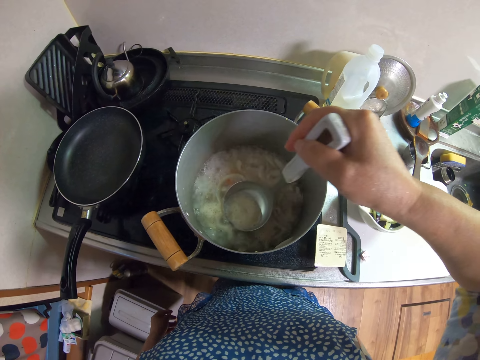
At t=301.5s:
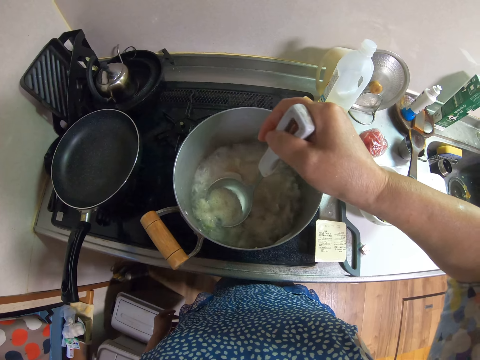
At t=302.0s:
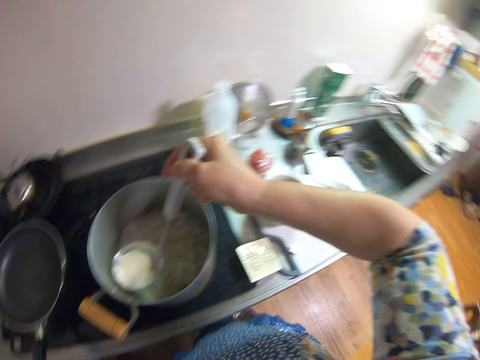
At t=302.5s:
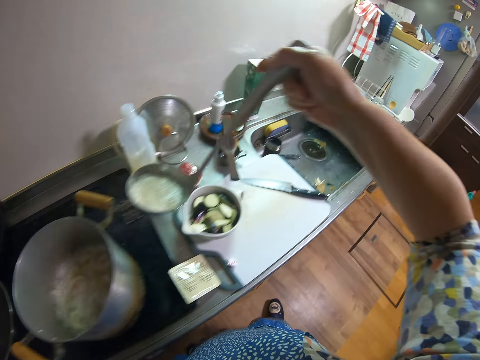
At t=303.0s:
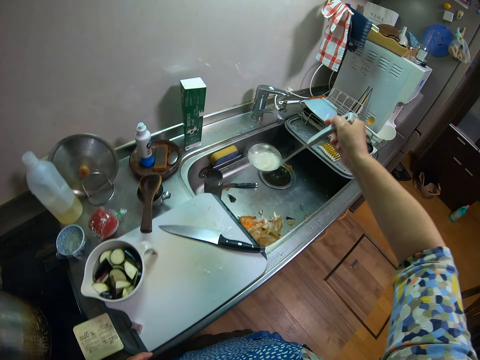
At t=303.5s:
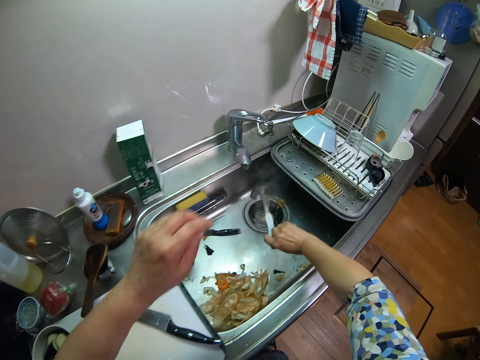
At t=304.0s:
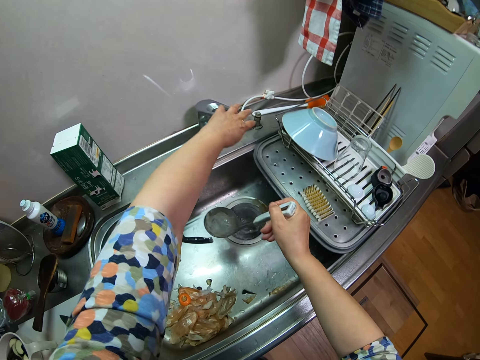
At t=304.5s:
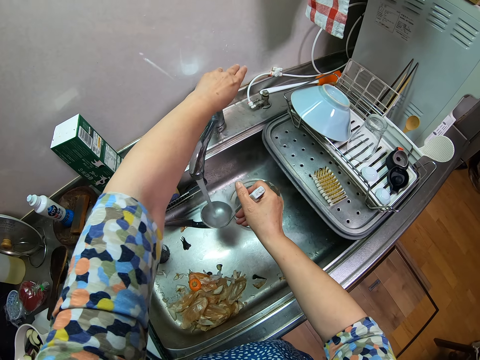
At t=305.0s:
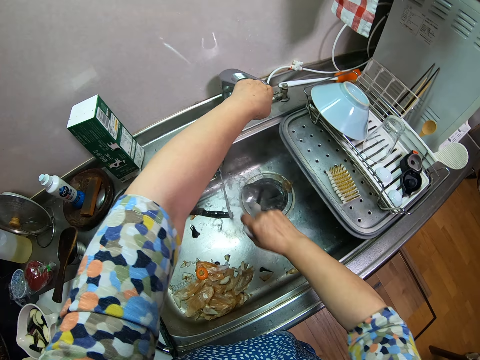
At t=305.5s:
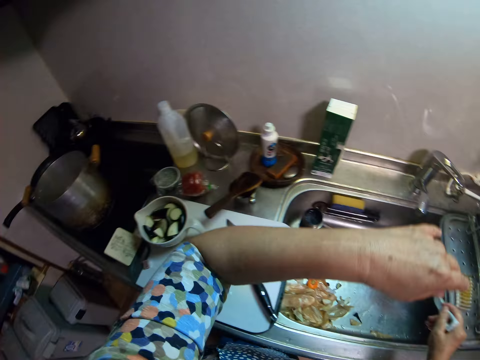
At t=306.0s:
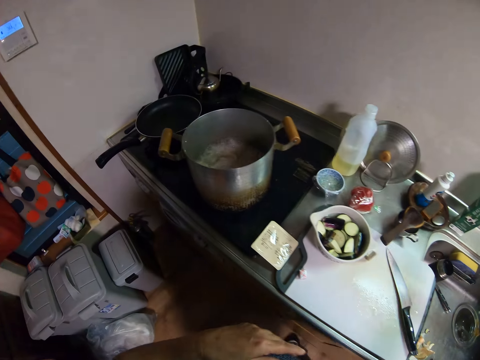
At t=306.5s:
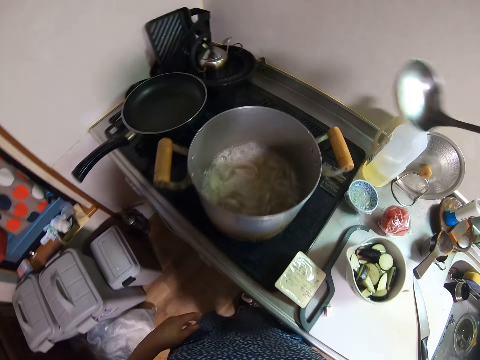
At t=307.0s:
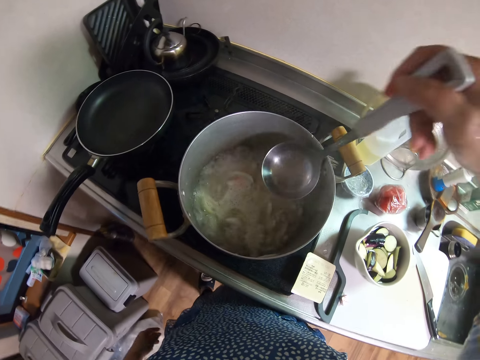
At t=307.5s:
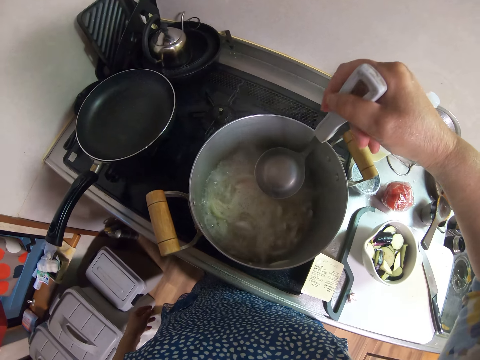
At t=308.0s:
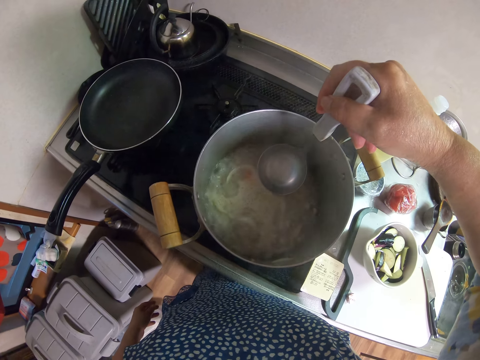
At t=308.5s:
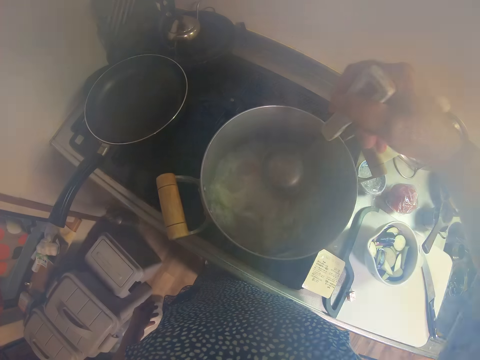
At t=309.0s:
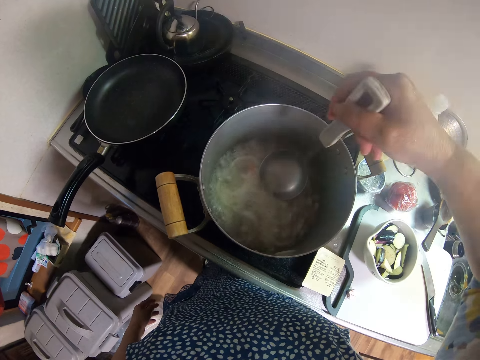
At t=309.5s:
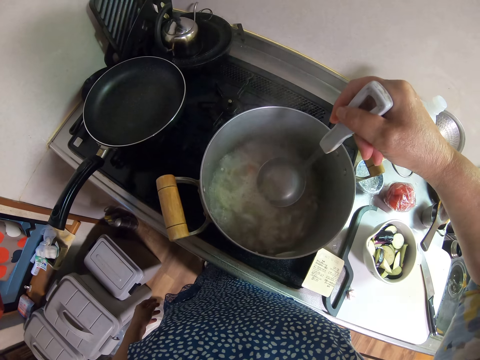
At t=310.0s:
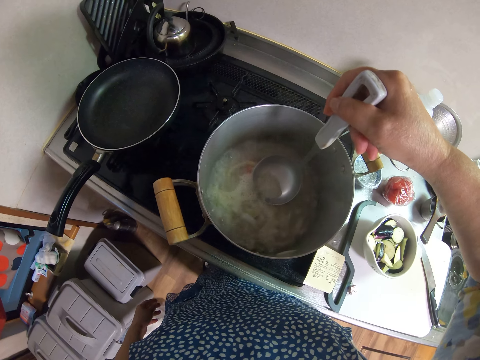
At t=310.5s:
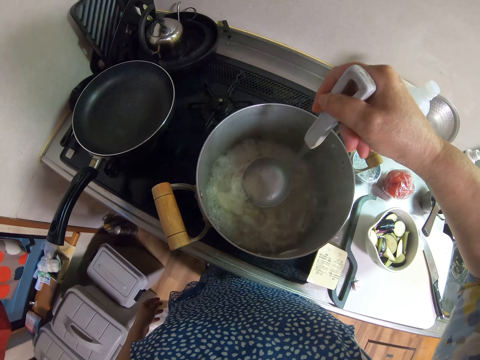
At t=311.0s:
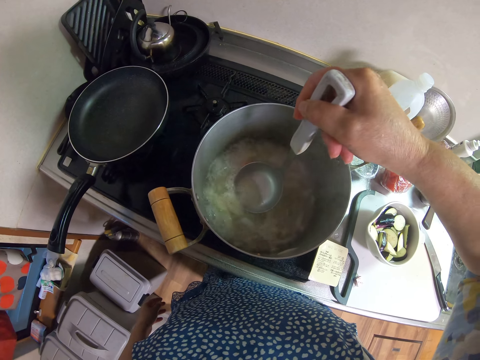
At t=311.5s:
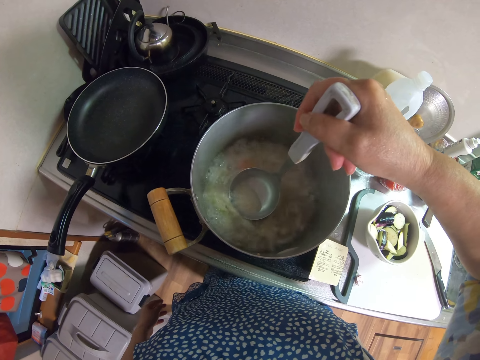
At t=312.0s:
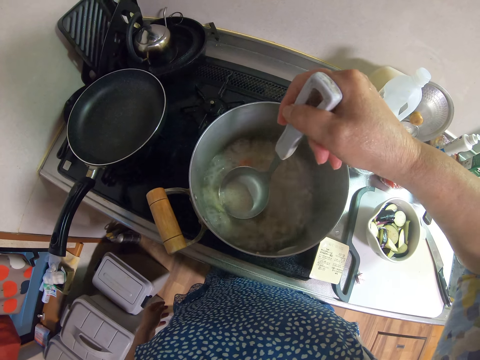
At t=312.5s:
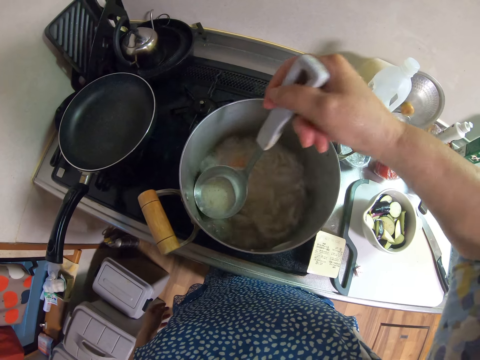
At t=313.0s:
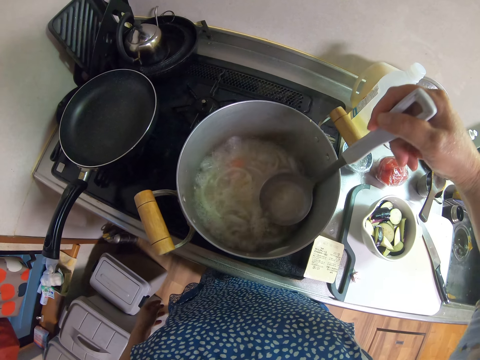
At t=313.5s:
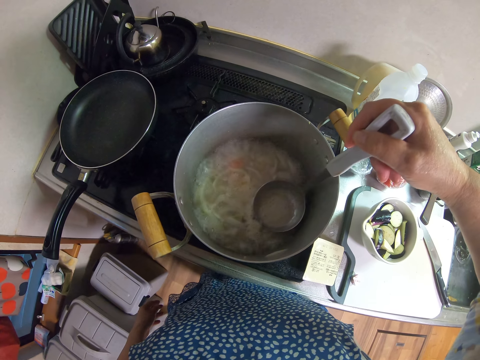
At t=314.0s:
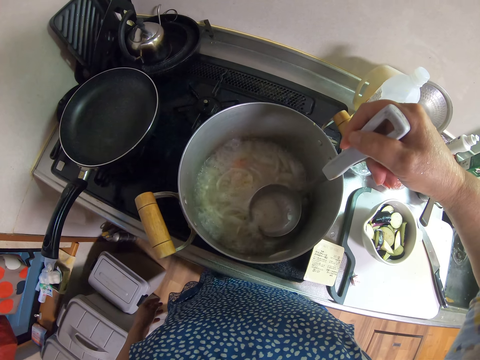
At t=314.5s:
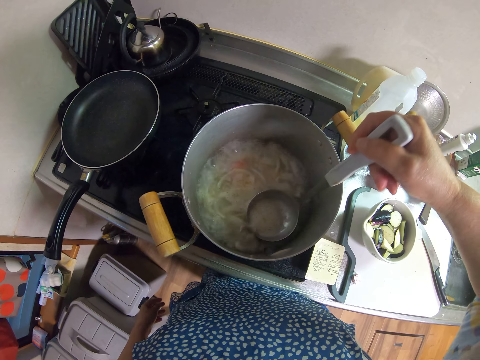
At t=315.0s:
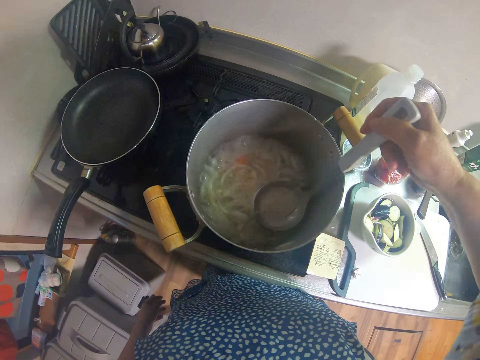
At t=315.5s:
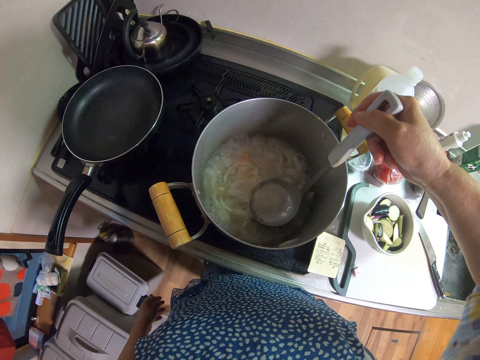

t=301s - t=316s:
The camera wearer pours the broth in the sink. They turn on the tap, rinse the cooking spoon and turn off the tap. They walk towards the cooker. They scoop broth with the serving spoon. They drain water from the pot.

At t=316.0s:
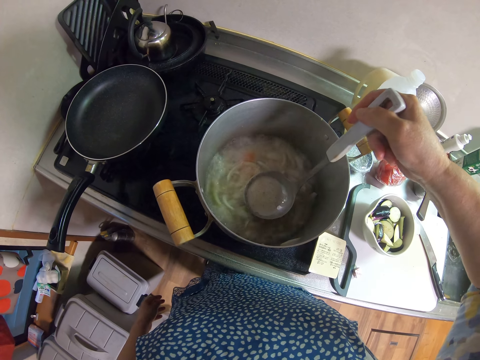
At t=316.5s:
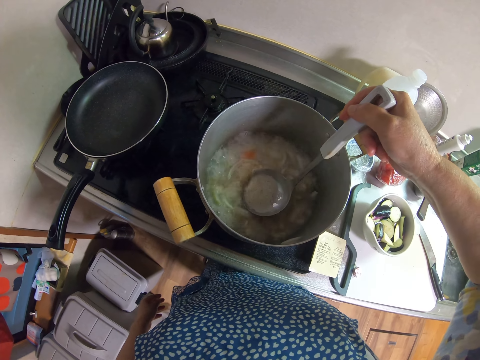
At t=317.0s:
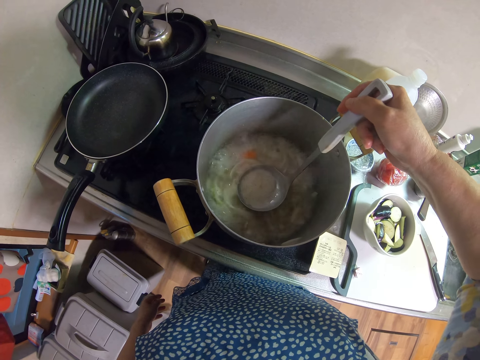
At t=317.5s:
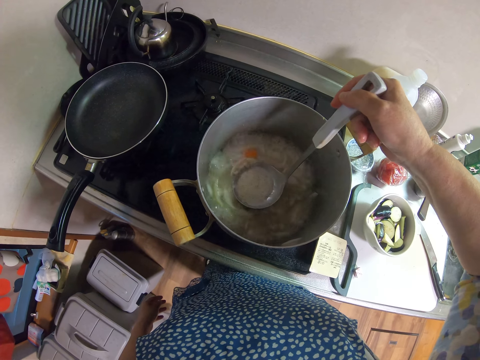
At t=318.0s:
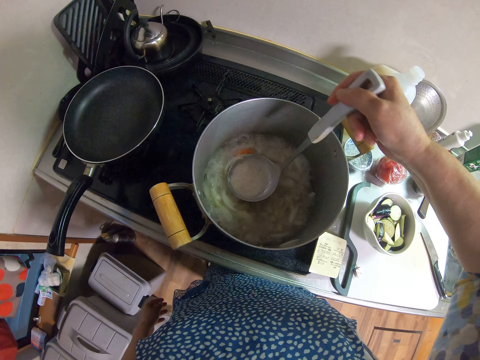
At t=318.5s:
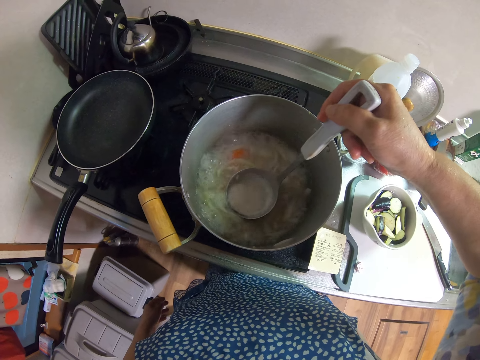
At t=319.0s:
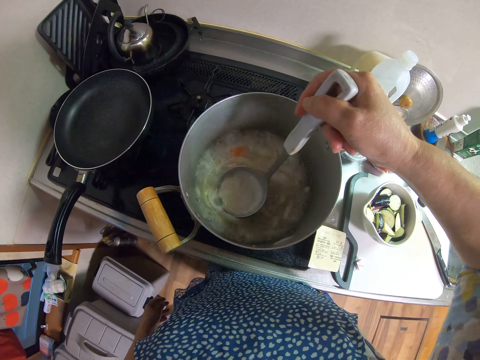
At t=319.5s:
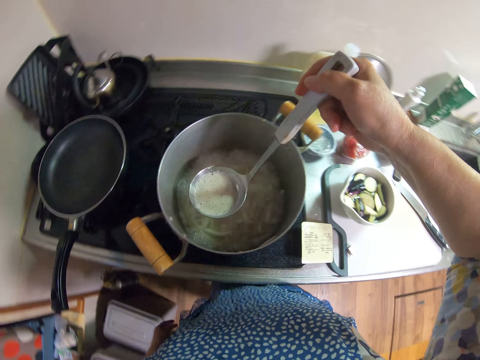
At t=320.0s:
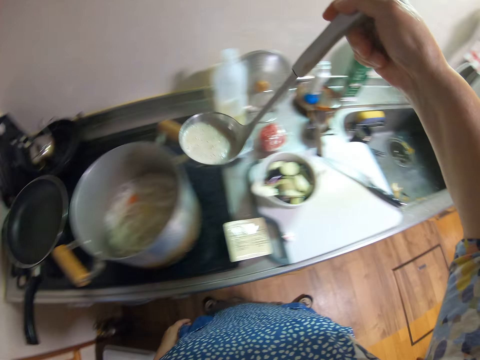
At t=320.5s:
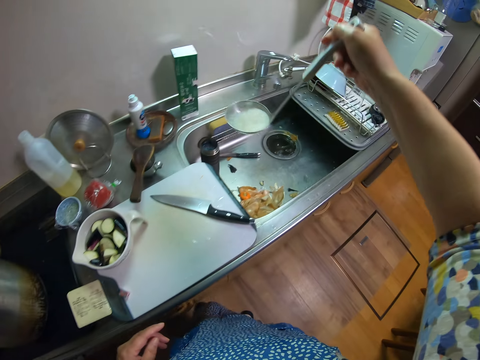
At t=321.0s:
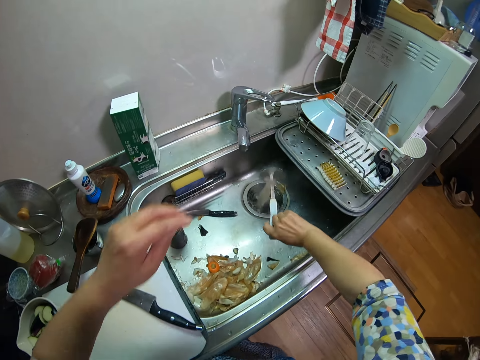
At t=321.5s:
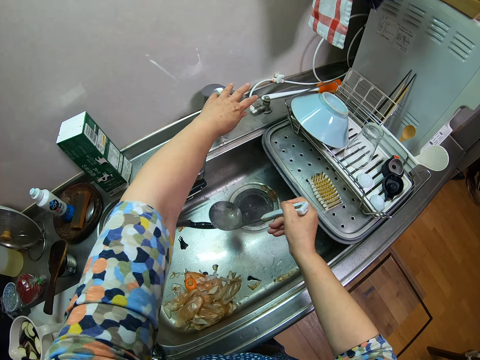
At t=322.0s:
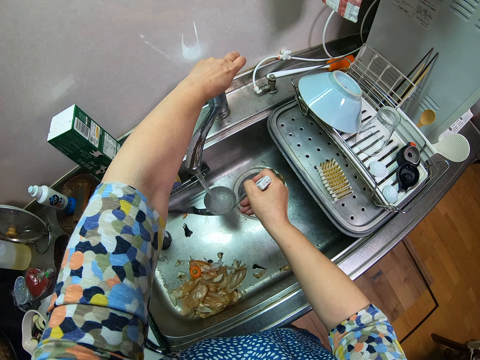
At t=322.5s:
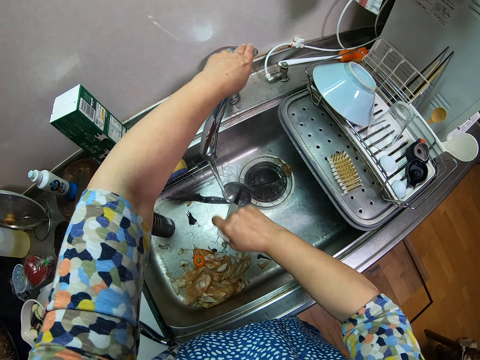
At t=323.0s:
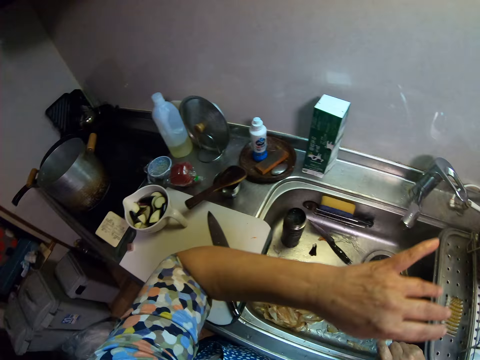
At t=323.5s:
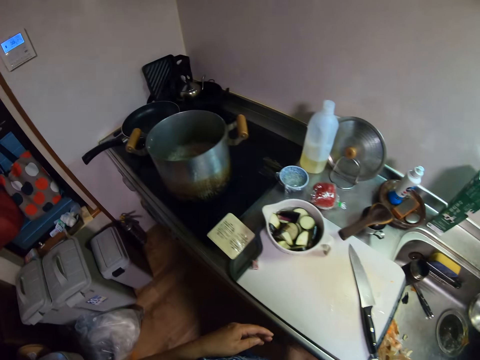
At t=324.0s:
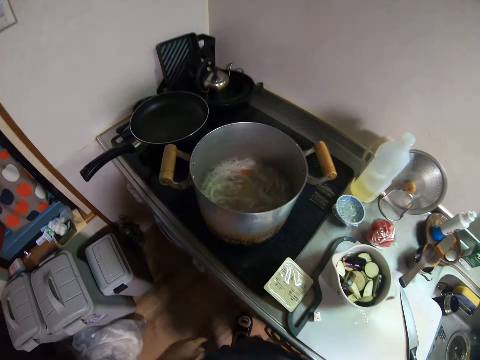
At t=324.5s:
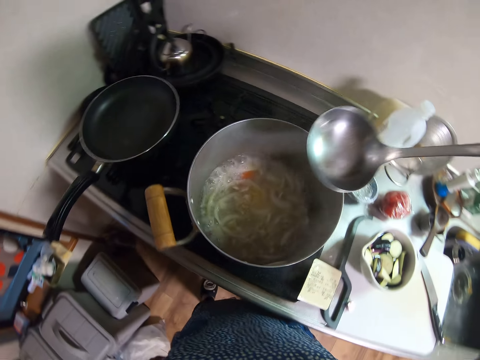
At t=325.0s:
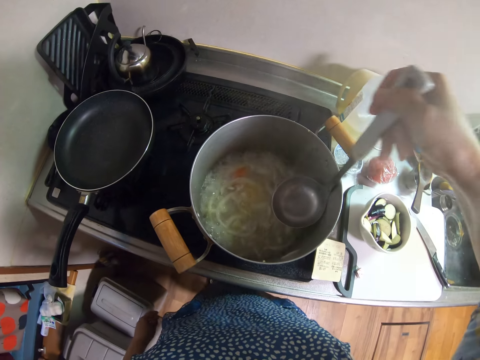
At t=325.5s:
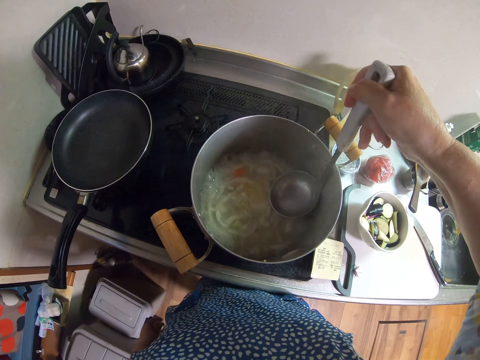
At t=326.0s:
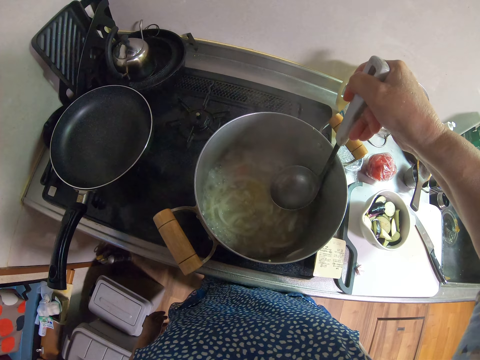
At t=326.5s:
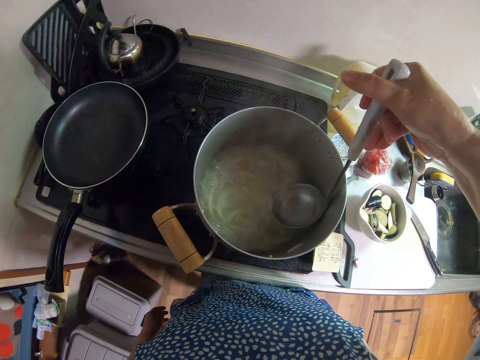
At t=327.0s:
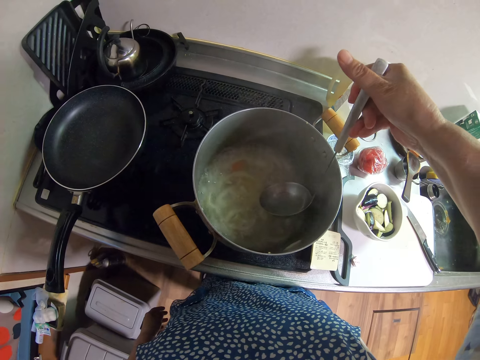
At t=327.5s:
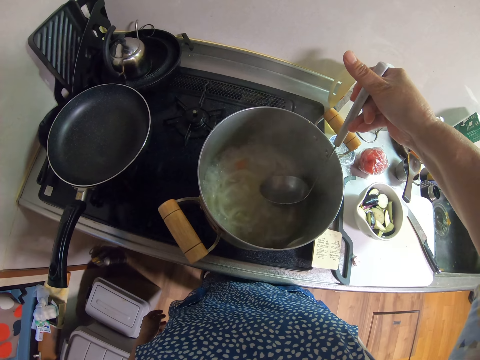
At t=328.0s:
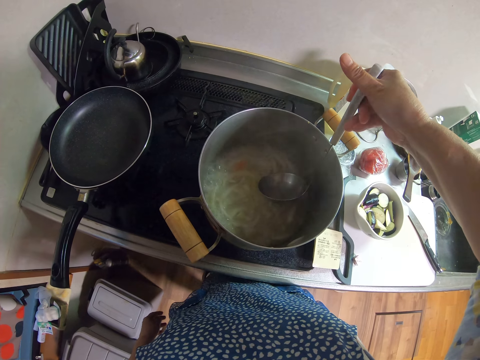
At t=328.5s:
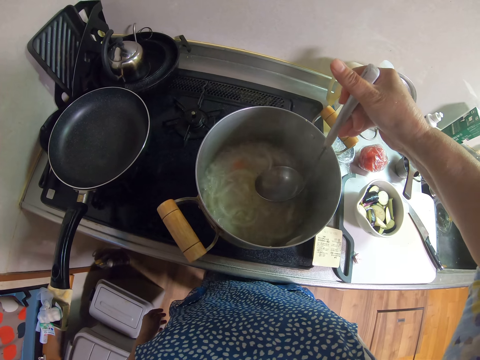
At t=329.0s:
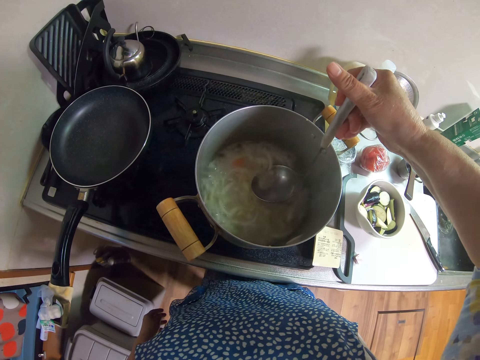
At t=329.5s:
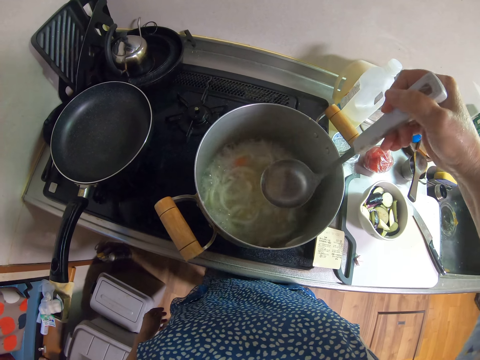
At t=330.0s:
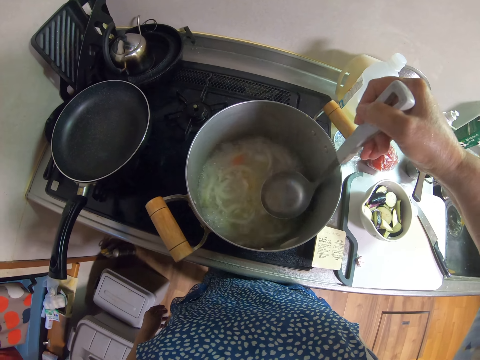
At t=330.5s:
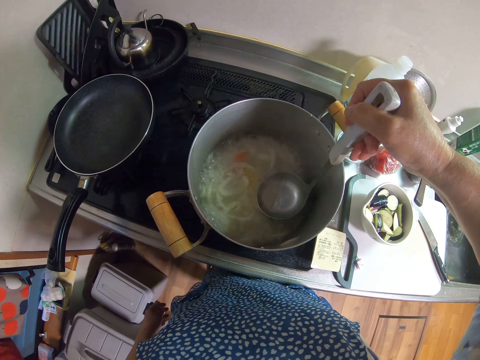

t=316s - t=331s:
The camera wearer walks towards the sink. They pour the broth in the sink. They turn on the tap, rinse the cooking spoon and turn off the tap. They walk towards the cooker. They scoop broth with the serving spoon. They drain water from the pot.
